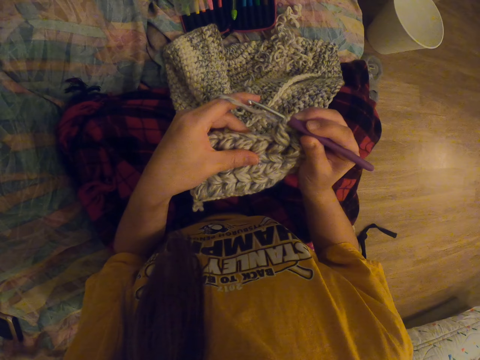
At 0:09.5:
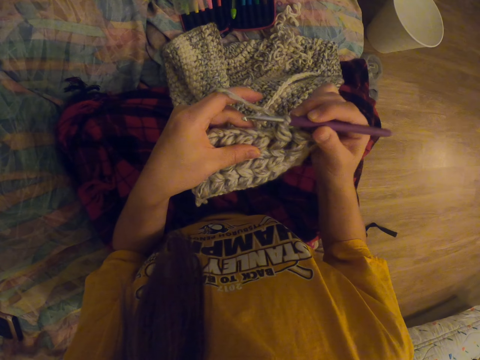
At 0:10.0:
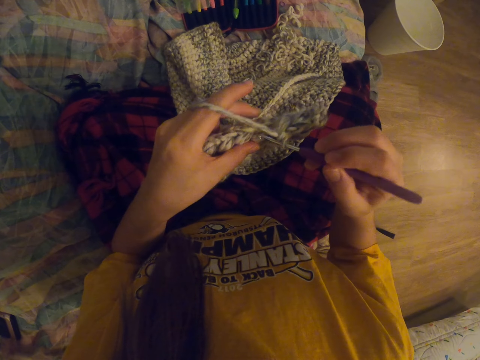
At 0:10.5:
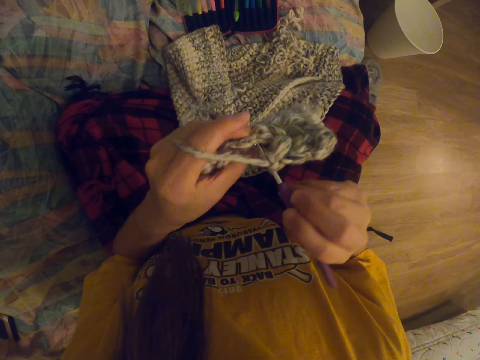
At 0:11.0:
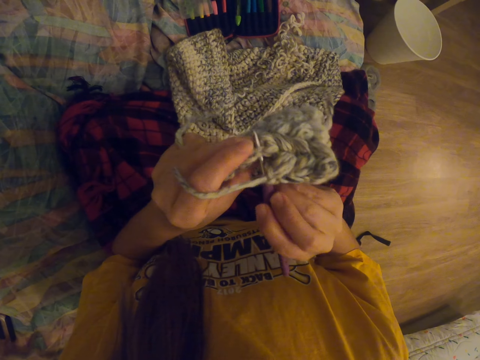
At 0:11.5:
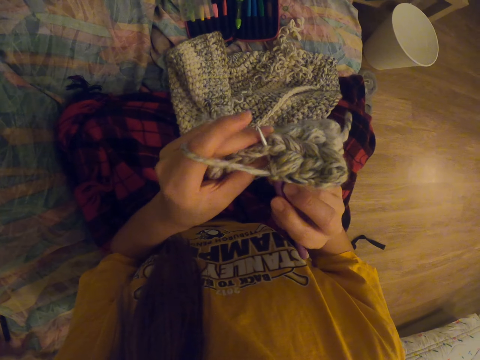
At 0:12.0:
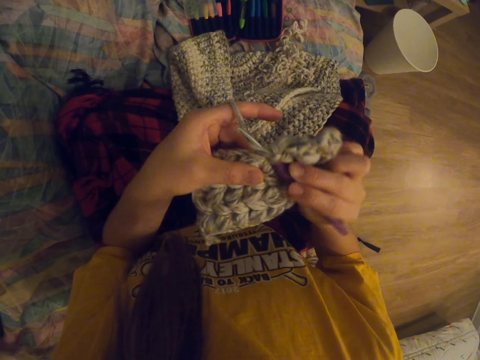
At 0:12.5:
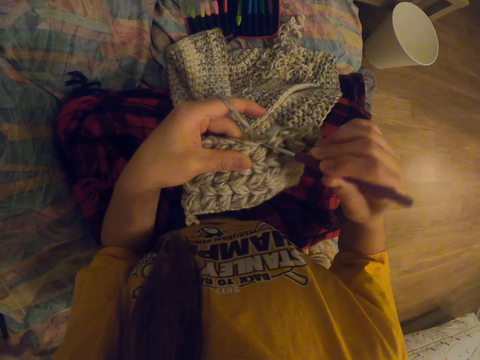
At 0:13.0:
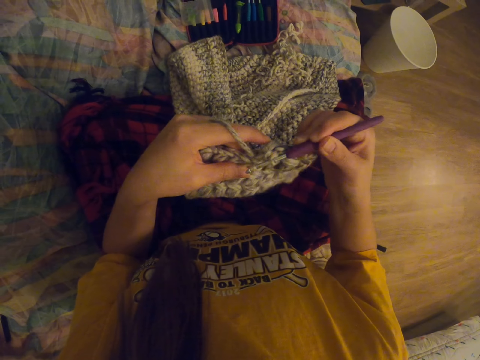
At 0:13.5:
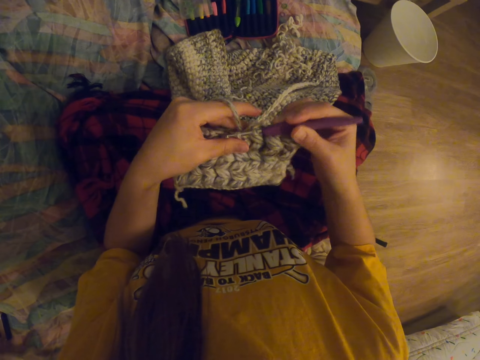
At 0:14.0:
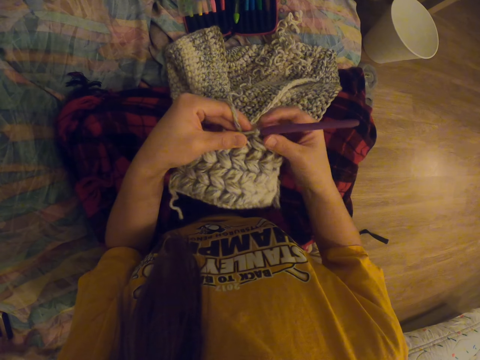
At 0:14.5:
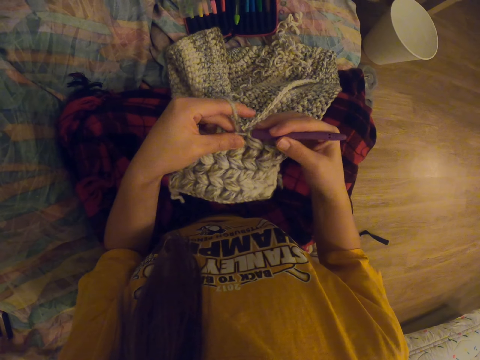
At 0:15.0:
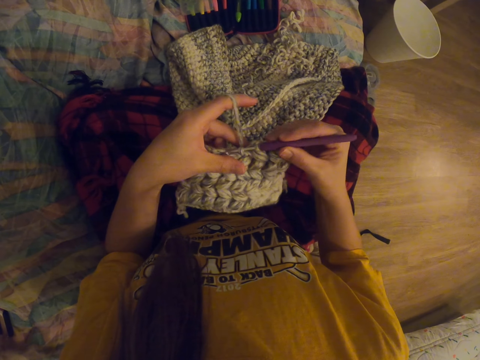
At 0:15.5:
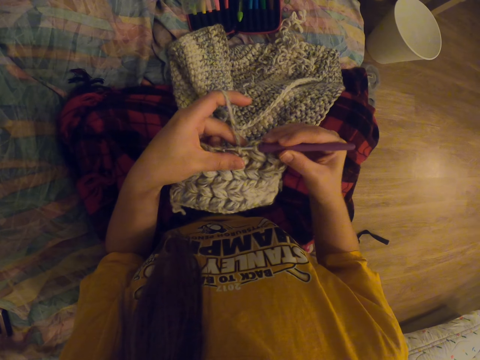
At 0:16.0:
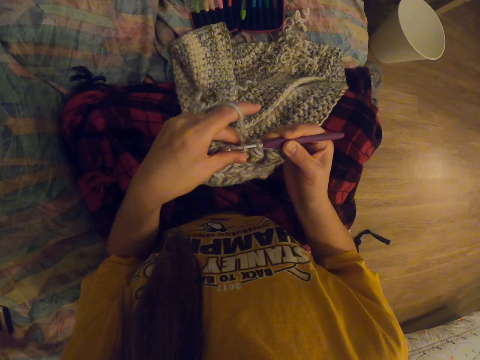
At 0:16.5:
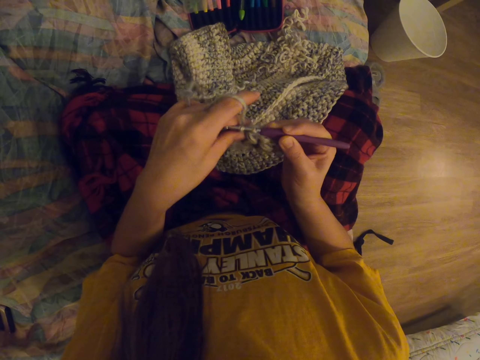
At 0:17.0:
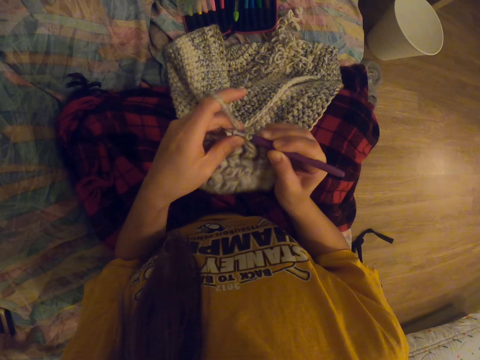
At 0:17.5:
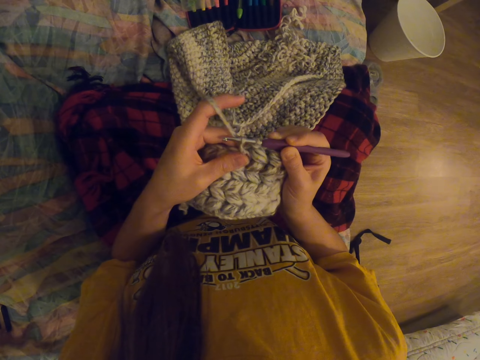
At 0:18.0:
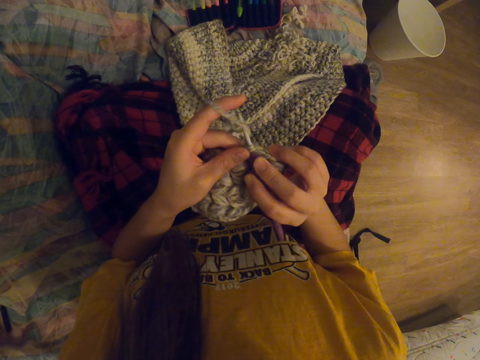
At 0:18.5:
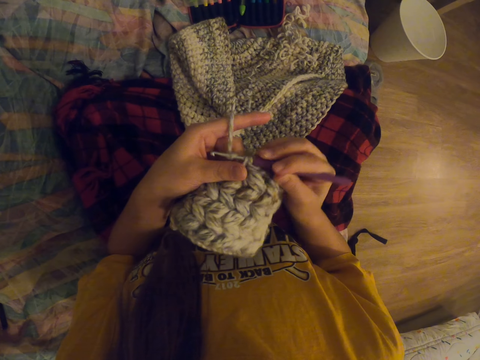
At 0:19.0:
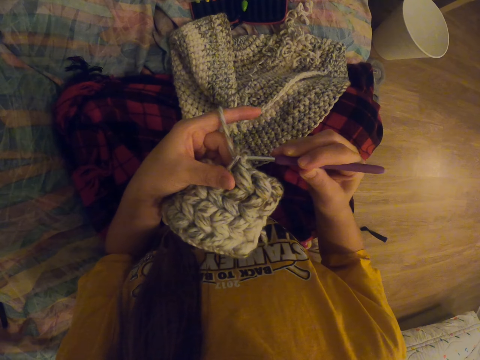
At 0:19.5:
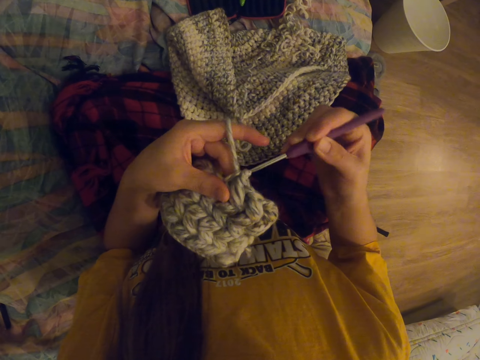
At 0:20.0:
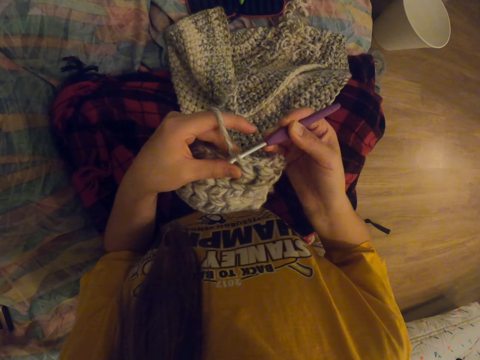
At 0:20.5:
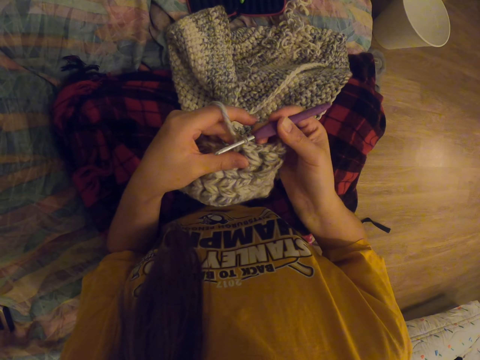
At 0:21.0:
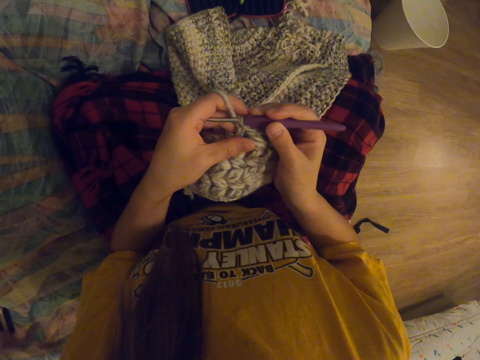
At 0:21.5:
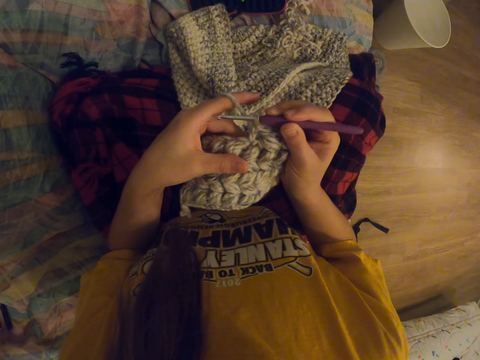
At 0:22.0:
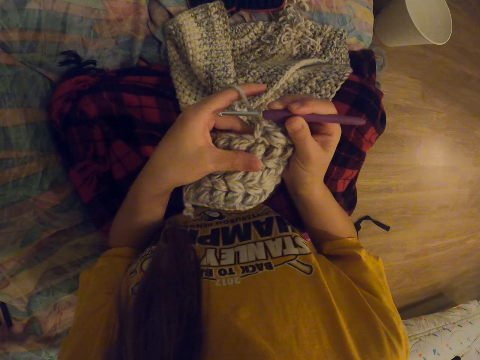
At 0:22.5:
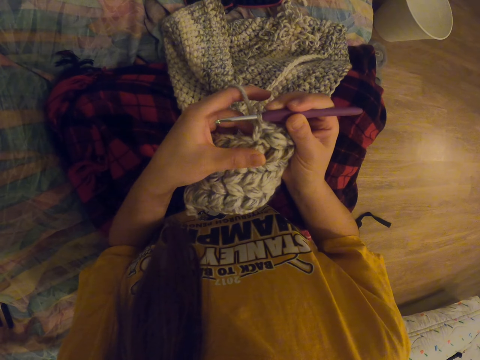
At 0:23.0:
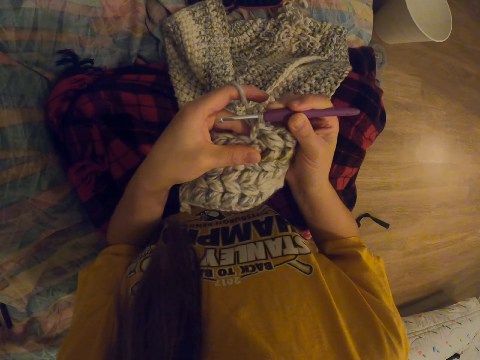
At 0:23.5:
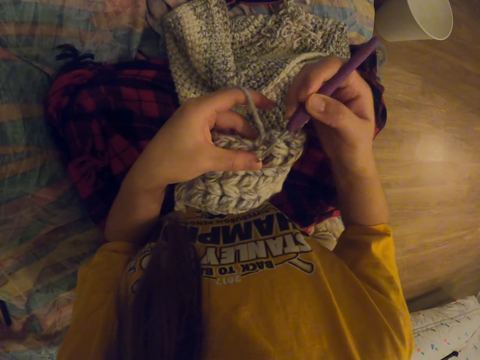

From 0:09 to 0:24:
The camera wearer crochets fabric.

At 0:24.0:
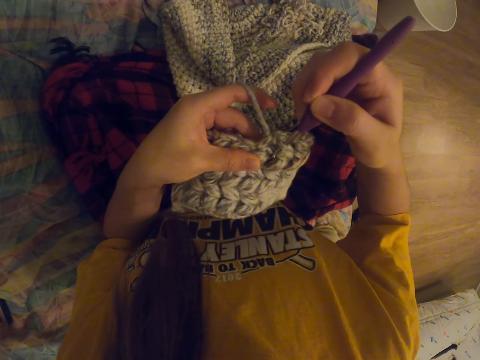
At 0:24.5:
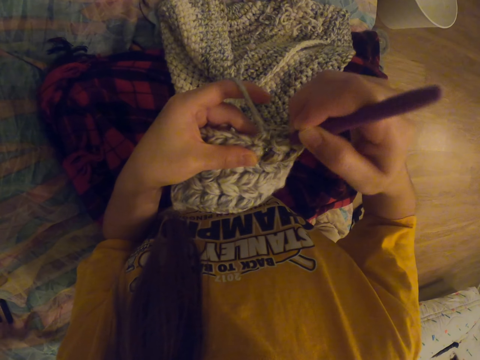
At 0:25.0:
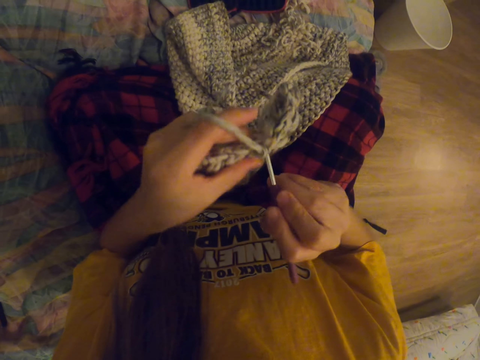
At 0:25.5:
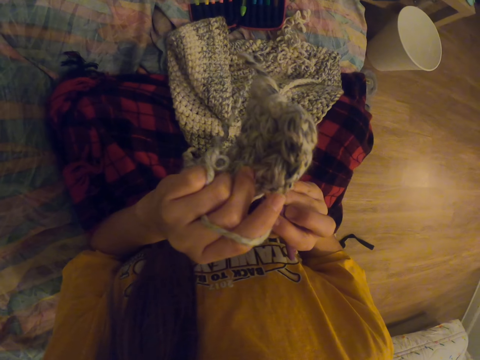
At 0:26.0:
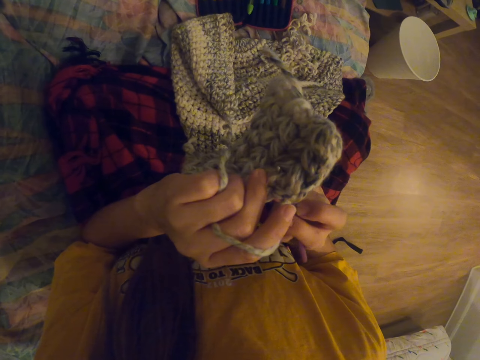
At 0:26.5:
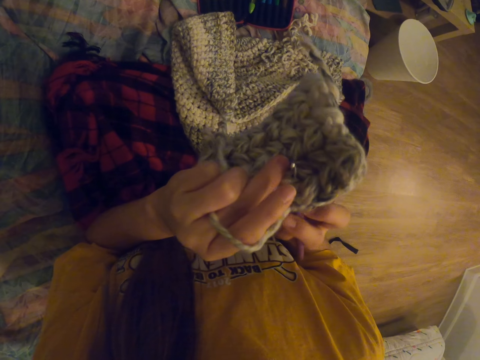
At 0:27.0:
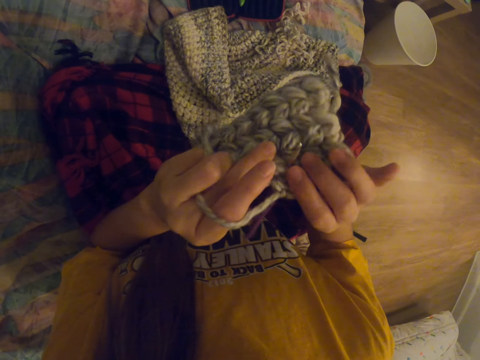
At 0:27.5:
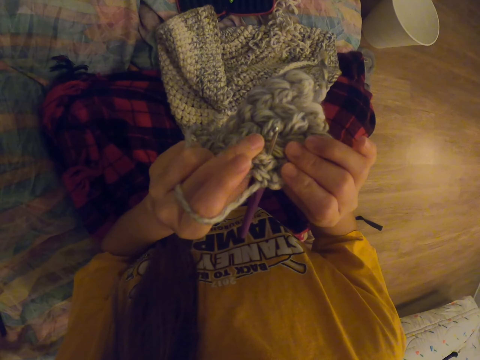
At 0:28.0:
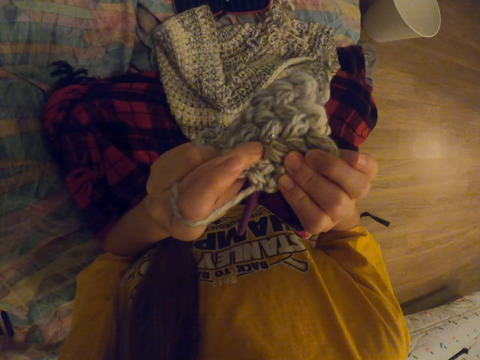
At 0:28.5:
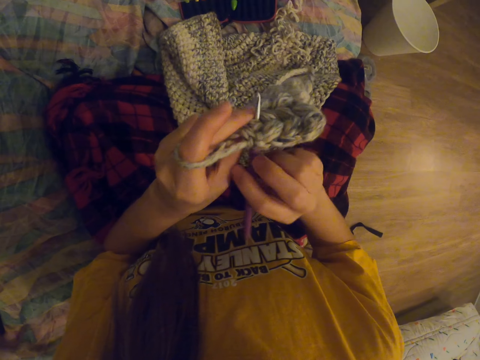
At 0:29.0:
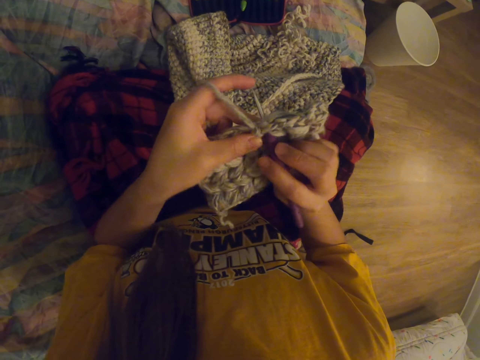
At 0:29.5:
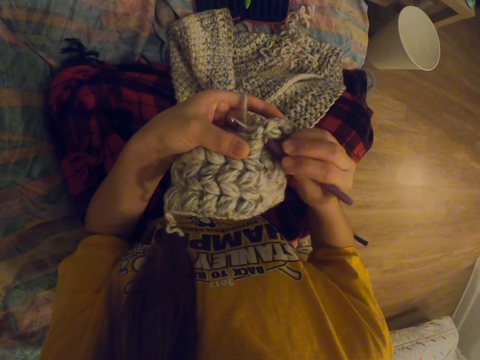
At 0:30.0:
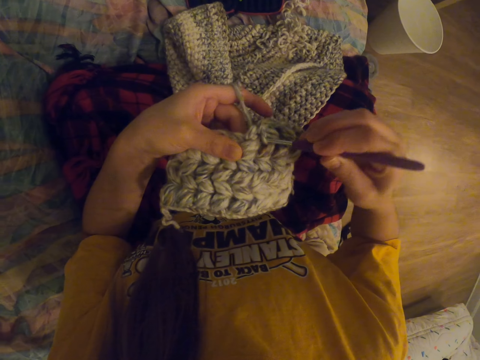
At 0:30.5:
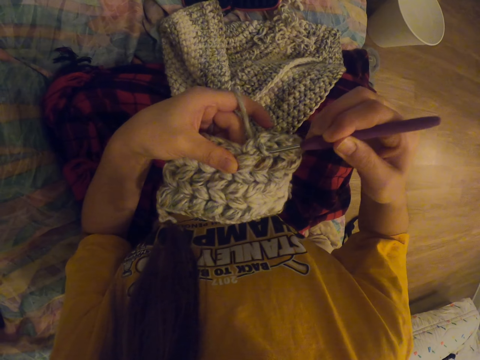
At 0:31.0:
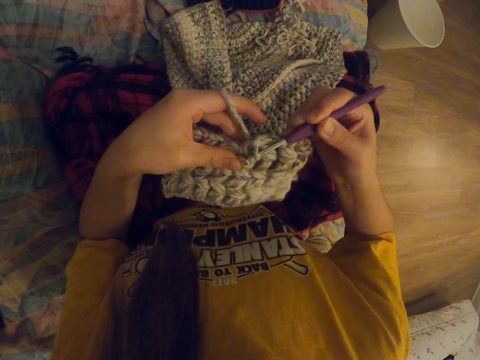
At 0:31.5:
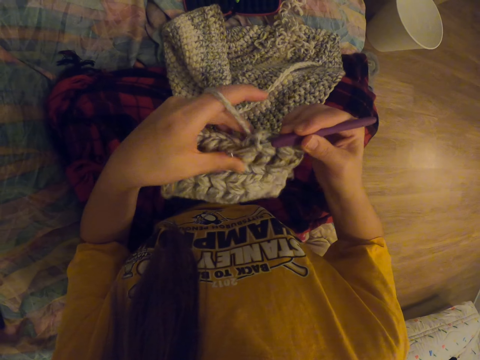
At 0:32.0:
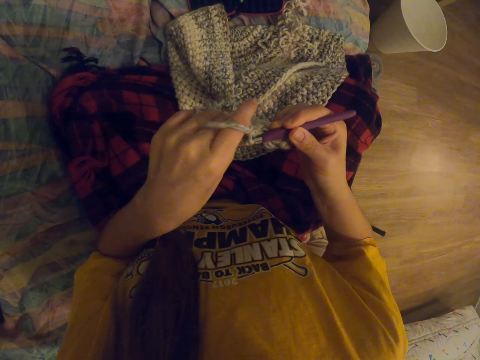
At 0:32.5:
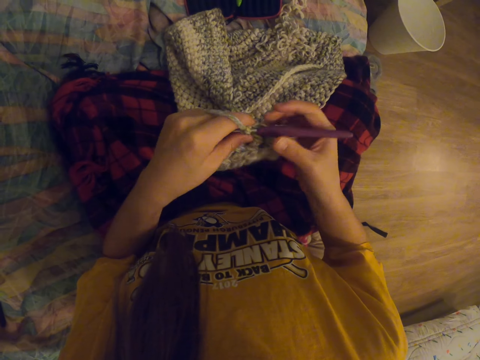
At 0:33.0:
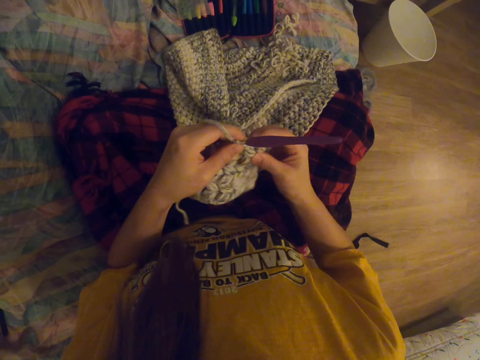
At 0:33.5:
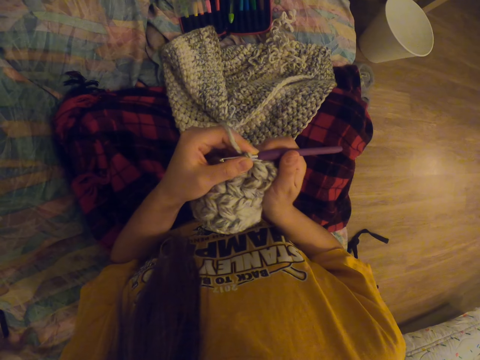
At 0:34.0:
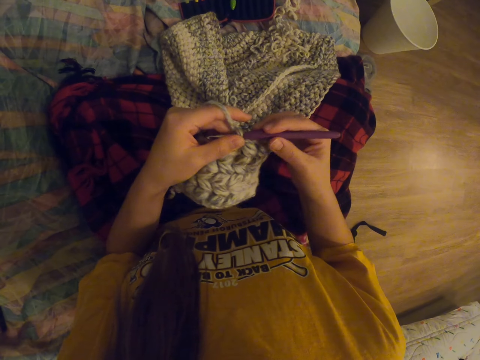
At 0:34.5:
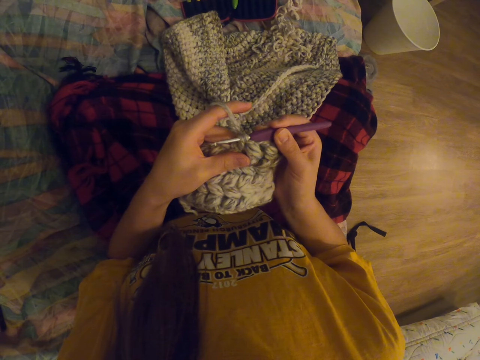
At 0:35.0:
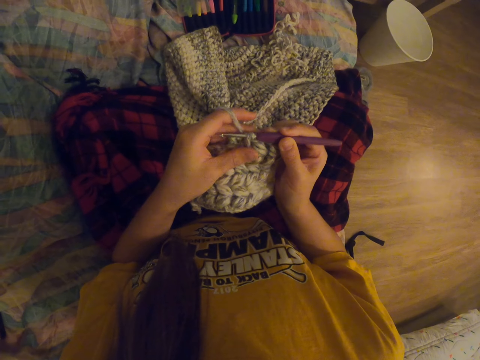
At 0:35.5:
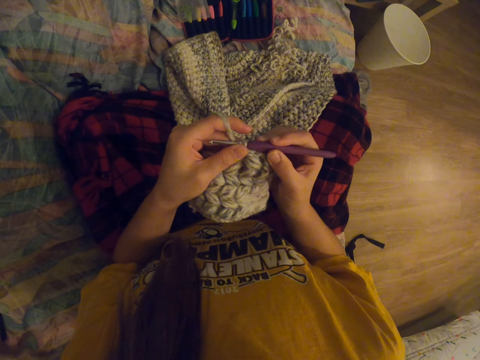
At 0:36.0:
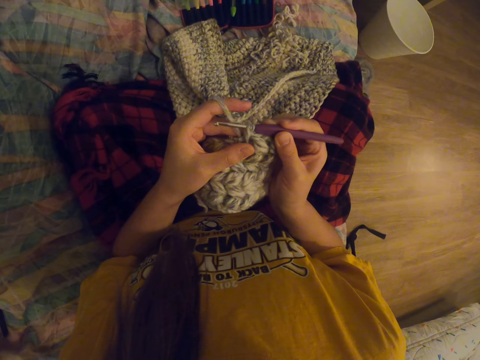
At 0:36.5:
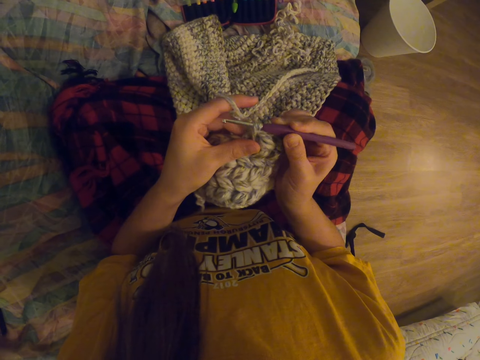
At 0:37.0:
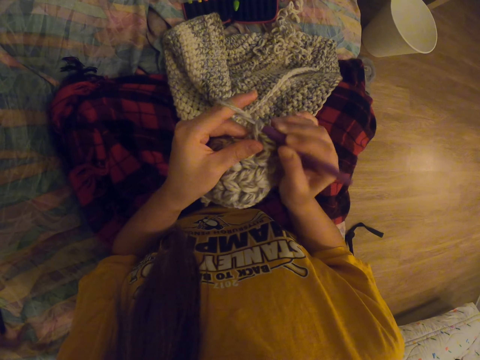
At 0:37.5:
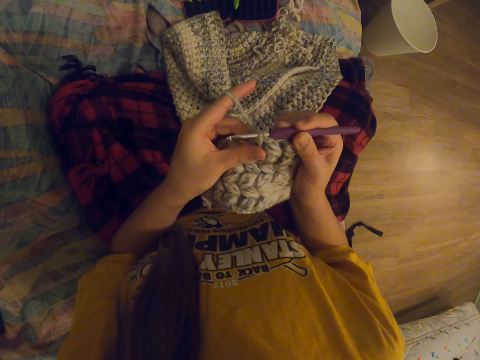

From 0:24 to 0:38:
The camera wearer straightens fabric. They crochet the fabric. They straighten the fabric.
